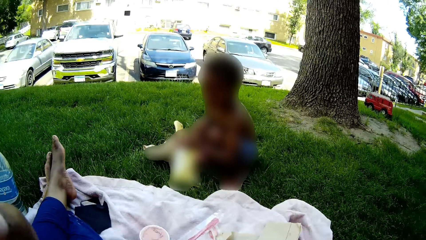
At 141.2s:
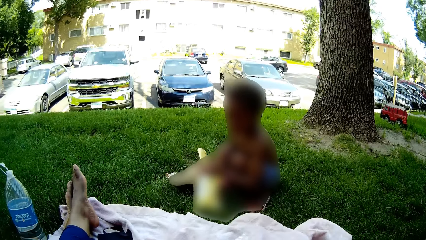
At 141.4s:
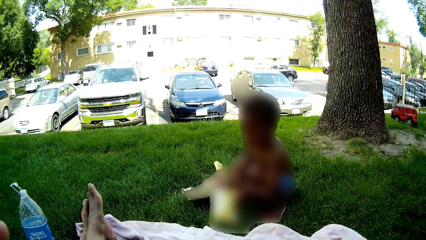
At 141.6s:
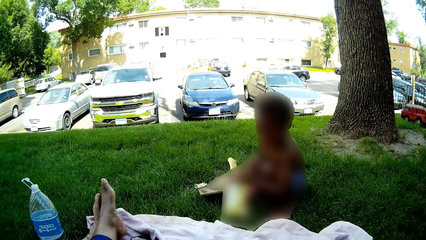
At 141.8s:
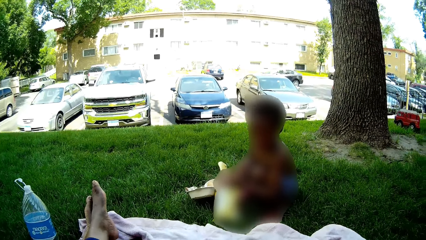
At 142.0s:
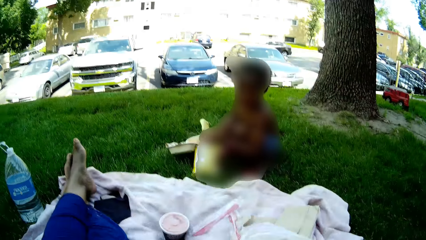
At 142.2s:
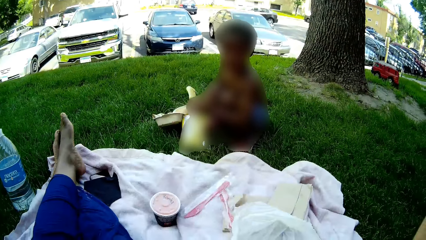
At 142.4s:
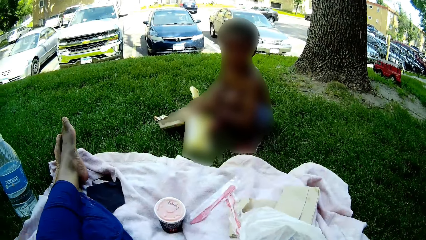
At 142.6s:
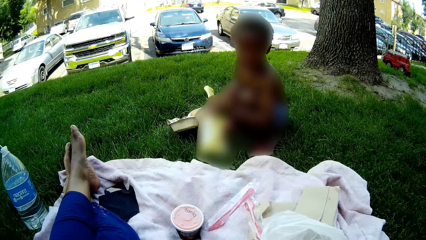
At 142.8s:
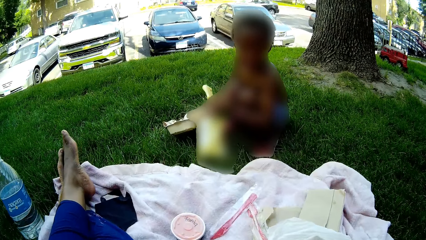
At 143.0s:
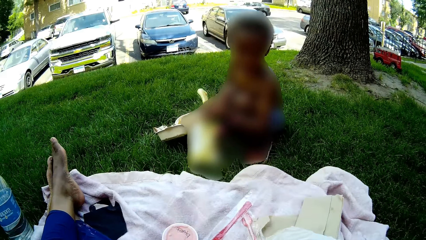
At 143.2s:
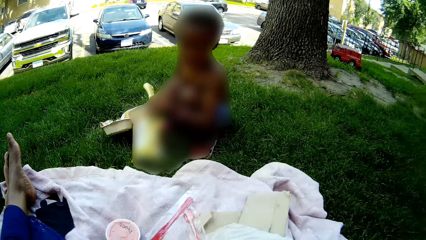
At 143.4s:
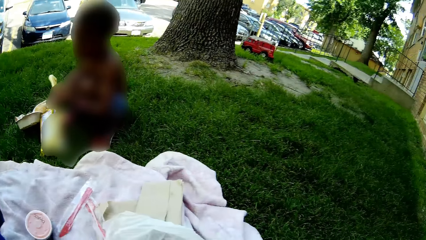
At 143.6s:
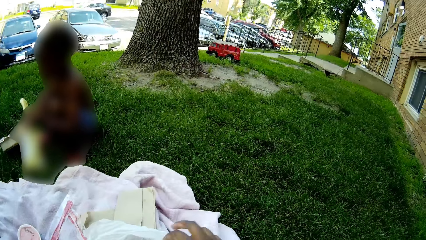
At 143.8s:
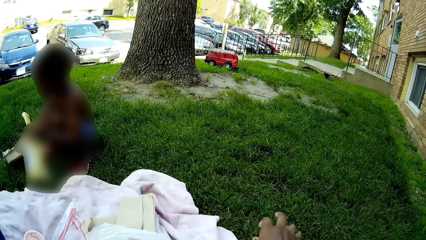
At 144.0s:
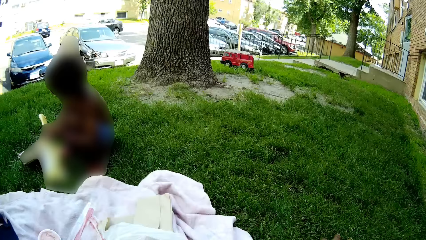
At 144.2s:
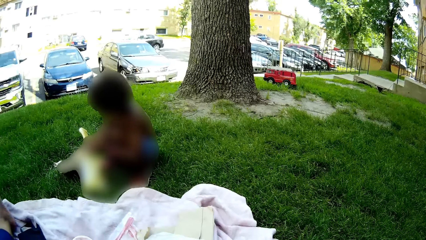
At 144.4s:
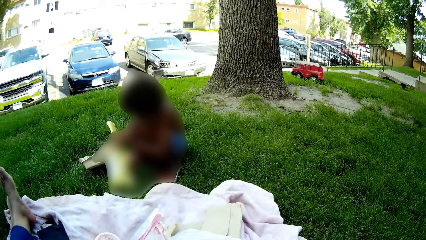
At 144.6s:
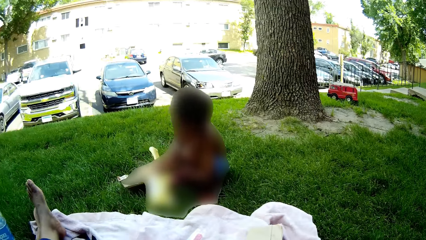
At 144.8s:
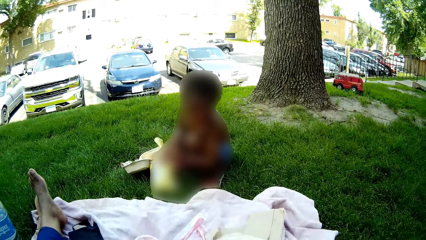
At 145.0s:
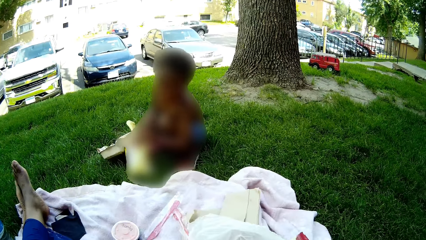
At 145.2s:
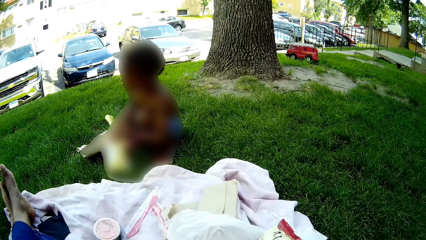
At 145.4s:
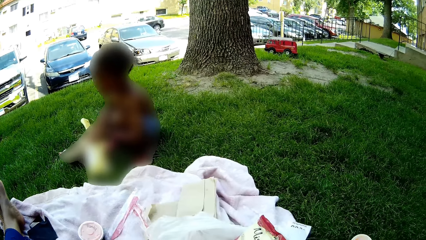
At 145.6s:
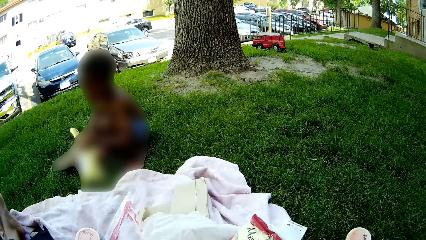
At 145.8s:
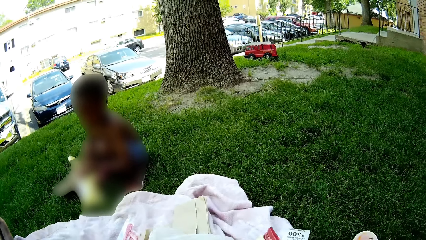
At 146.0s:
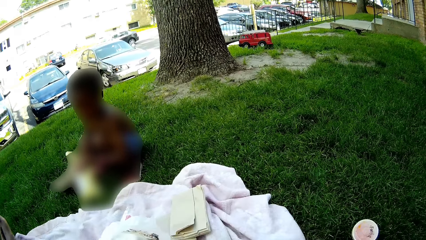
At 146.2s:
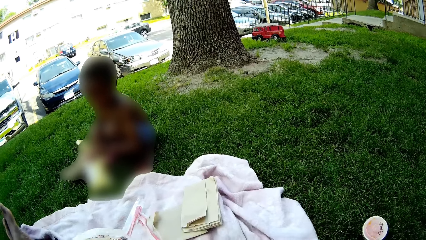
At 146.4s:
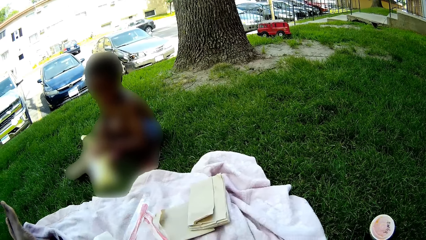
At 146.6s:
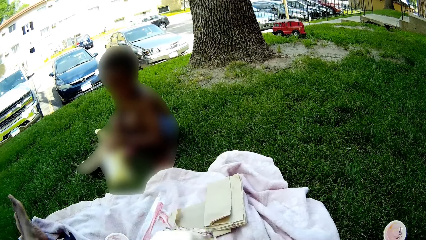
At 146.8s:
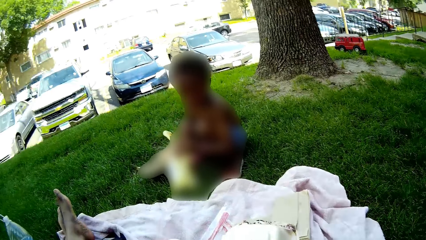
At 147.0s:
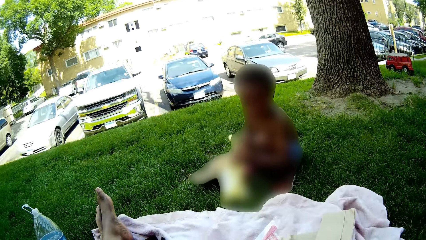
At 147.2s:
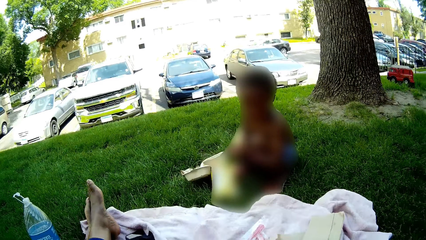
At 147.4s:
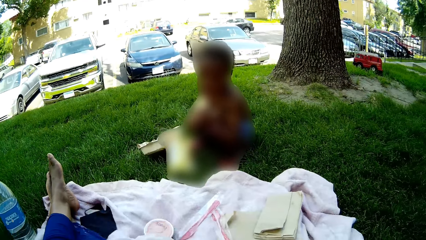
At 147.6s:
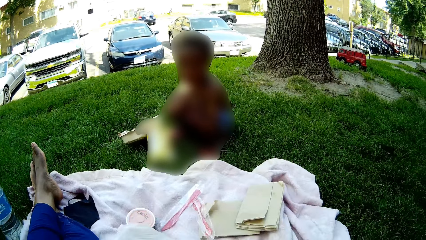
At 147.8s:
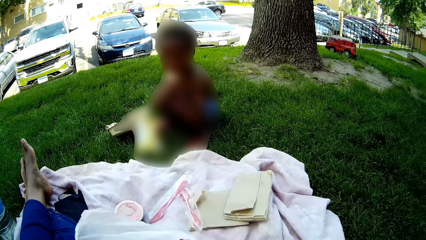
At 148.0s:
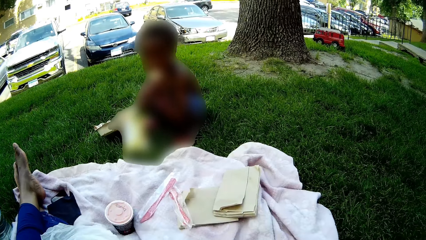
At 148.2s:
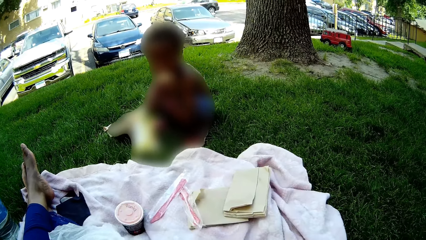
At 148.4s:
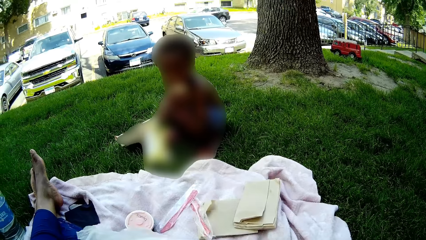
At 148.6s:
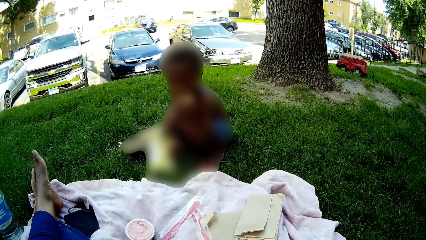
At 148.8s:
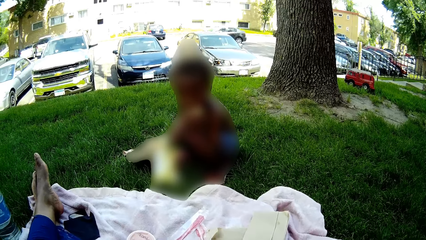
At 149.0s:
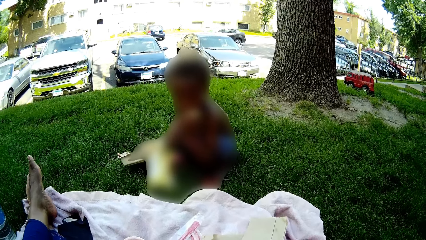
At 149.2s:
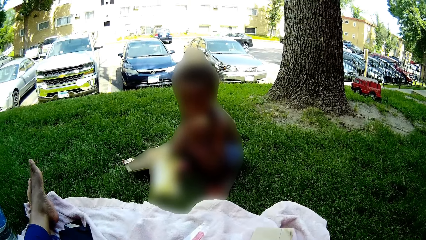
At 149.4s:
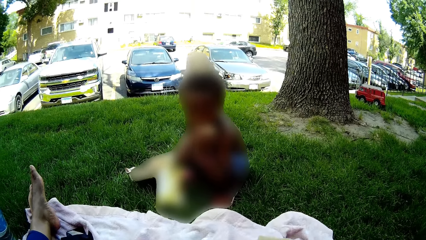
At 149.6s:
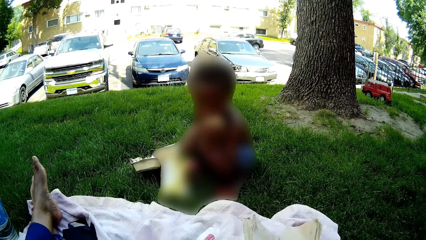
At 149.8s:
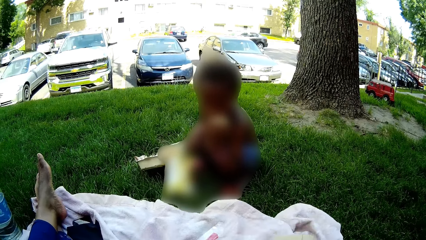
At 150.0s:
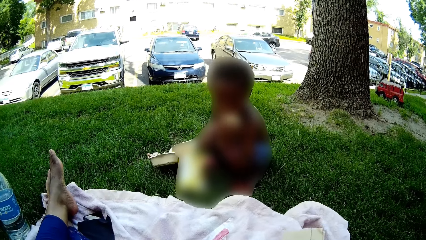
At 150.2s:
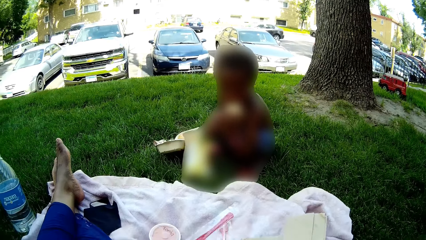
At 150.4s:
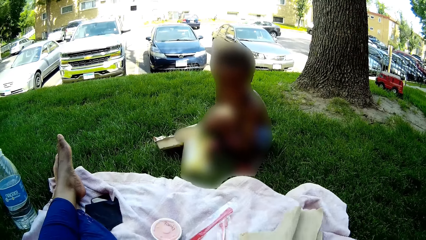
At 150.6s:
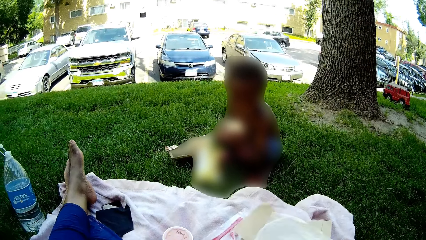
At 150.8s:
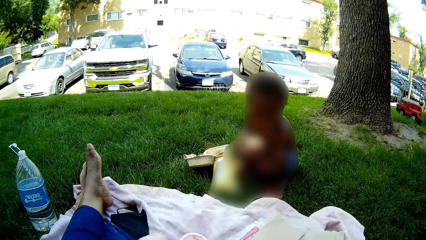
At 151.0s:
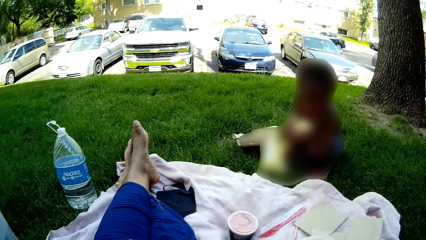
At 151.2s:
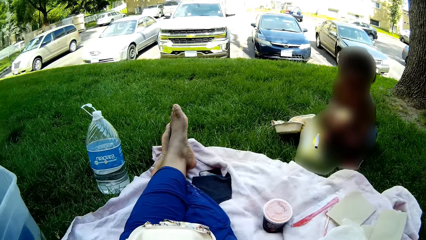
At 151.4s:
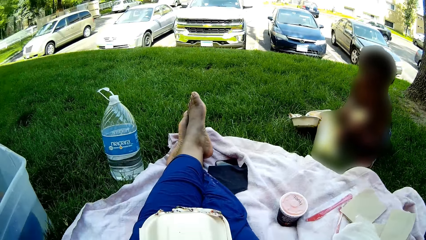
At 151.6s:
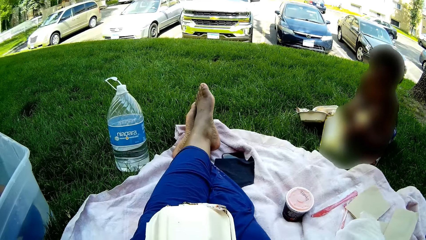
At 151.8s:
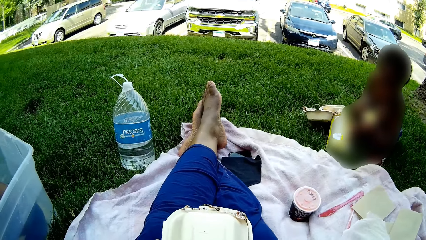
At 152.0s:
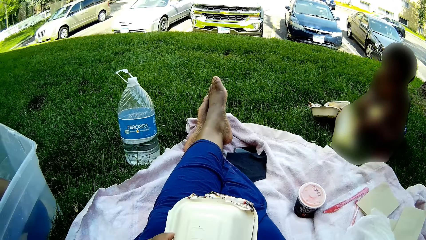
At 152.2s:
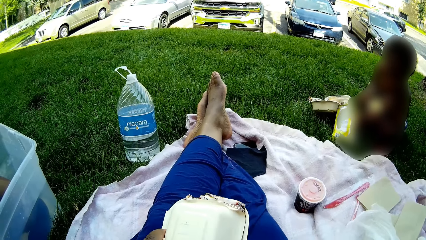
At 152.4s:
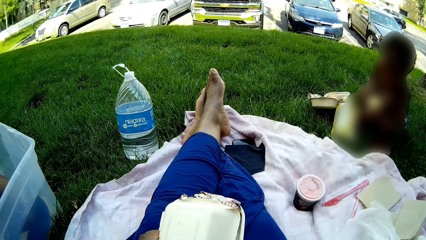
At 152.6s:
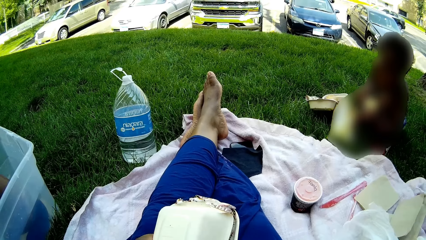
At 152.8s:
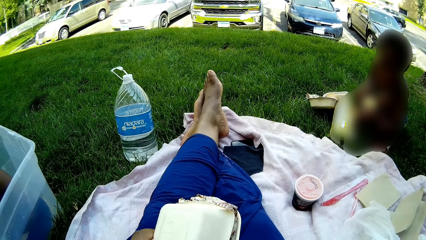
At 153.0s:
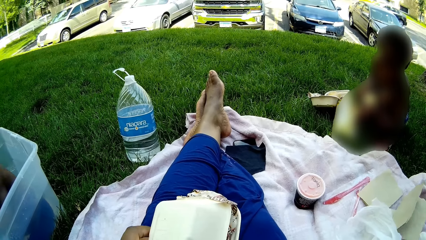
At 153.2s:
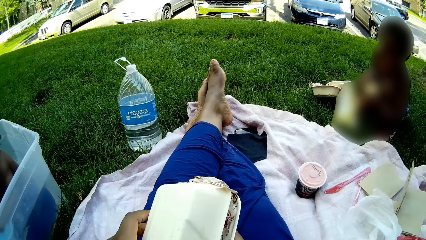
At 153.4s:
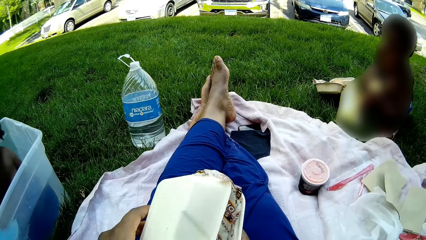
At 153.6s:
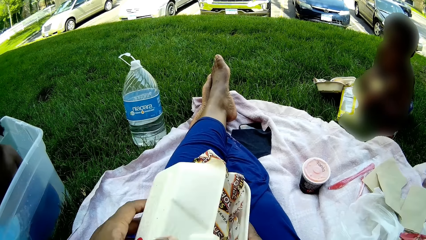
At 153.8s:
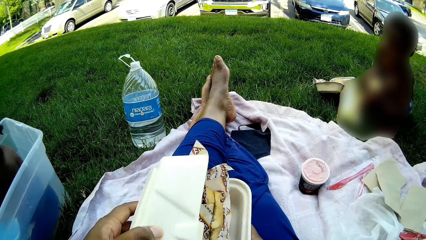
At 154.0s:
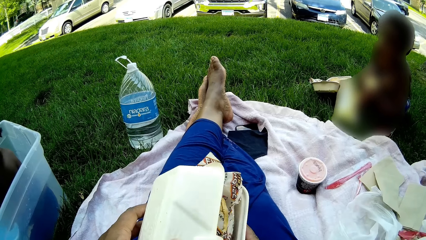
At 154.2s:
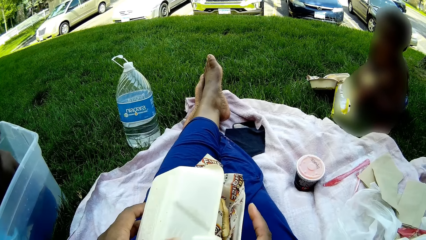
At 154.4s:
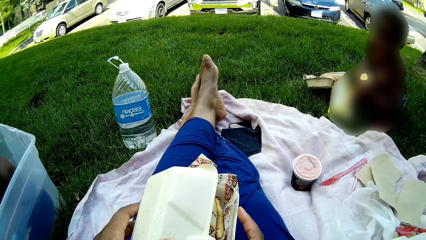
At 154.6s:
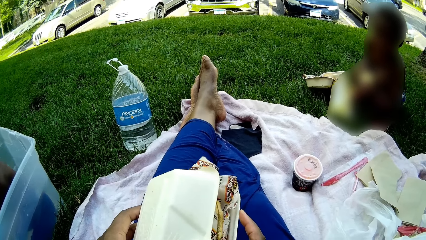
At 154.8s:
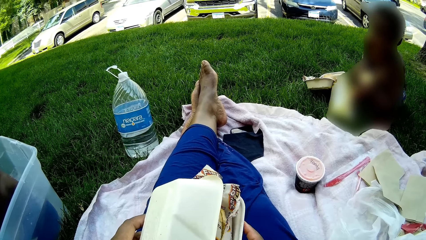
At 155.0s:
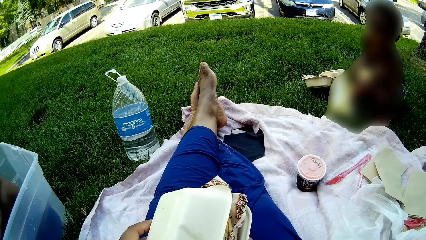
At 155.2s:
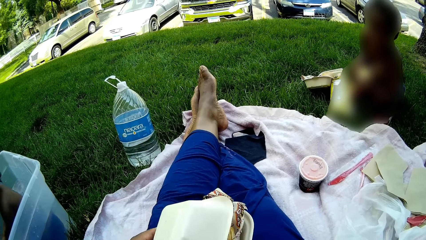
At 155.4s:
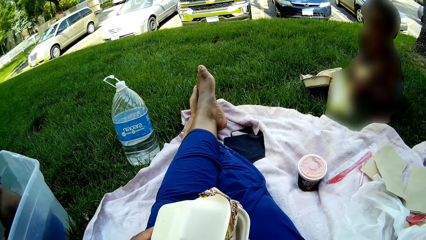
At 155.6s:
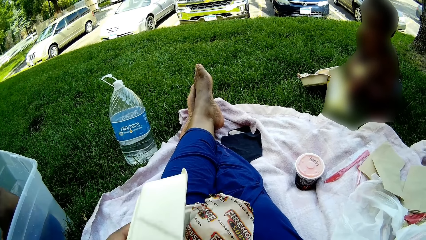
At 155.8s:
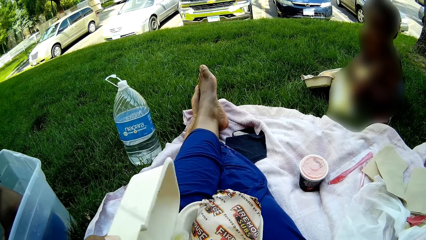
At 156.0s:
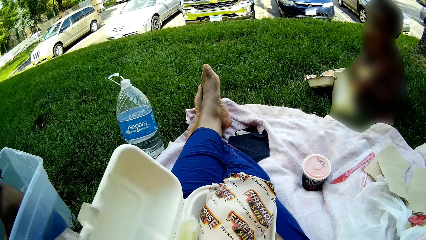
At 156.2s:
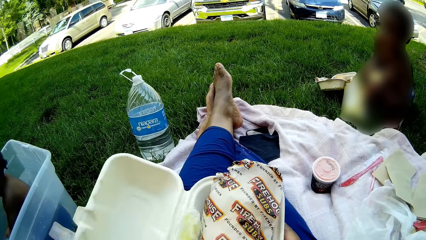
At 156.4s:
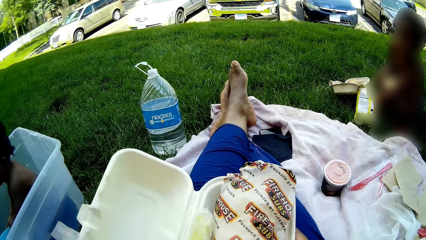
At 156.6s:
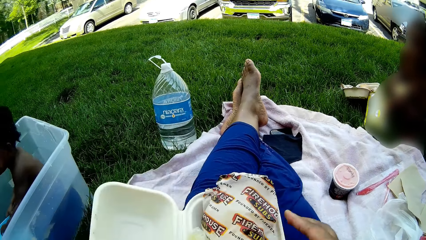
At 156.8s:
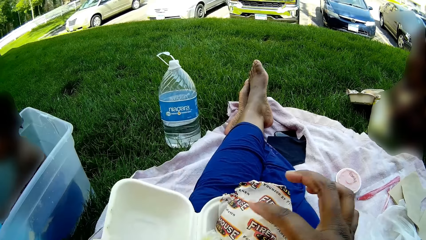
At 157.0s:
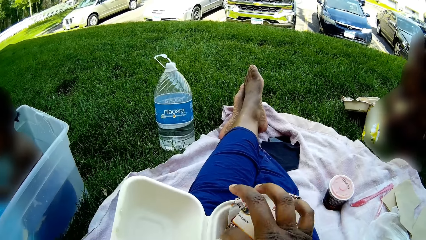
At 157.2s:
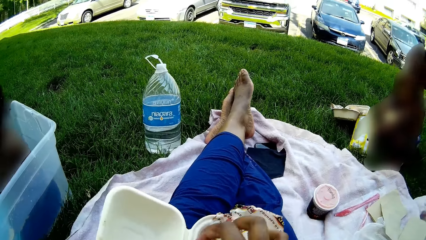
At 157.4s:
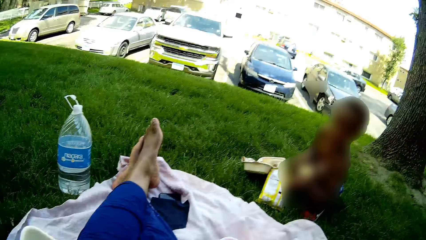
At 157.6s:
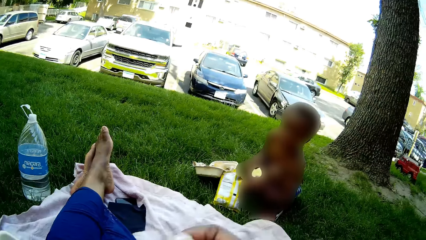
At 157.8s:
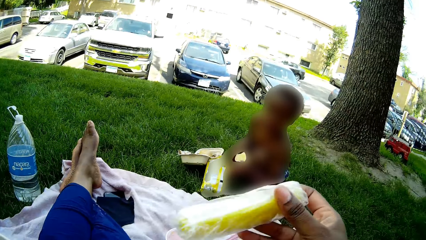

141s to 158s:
The camera wearer talks to a boy. She opens the paper bag. She holds the dish. She opens a takeaway pack with her left hand.
